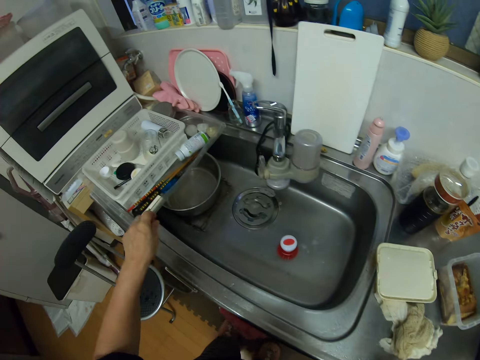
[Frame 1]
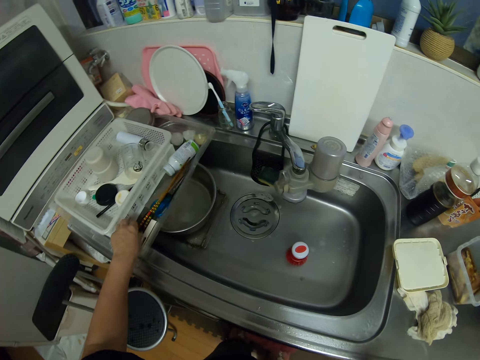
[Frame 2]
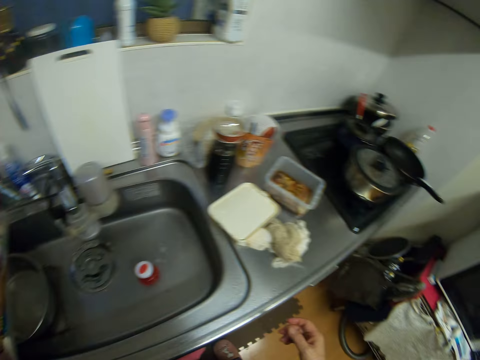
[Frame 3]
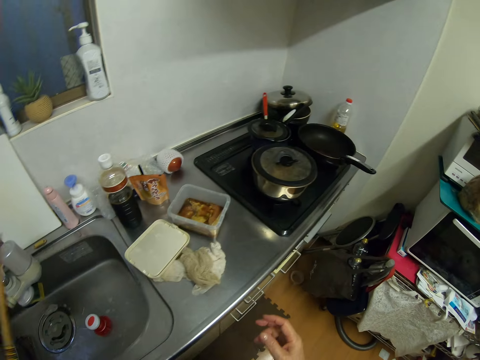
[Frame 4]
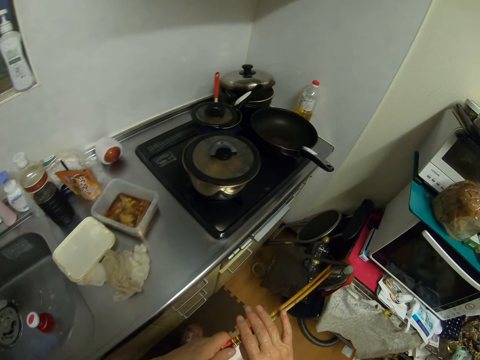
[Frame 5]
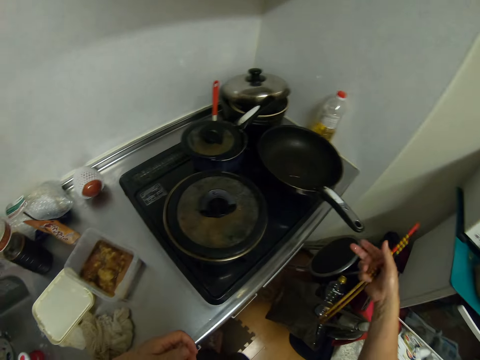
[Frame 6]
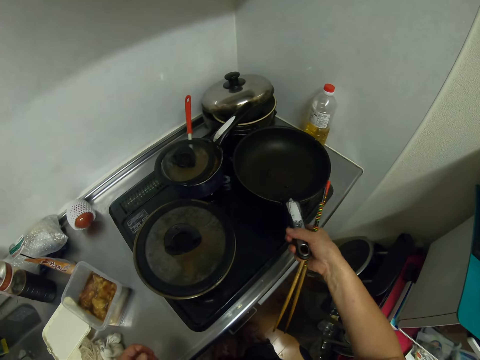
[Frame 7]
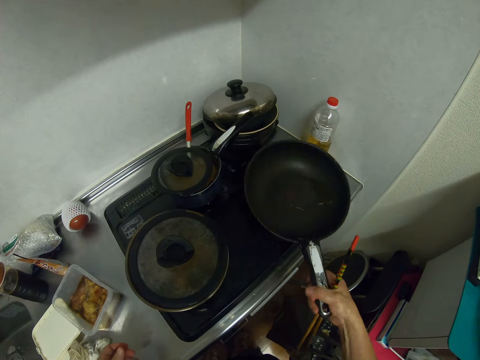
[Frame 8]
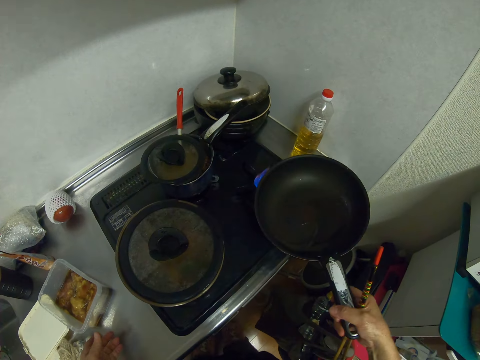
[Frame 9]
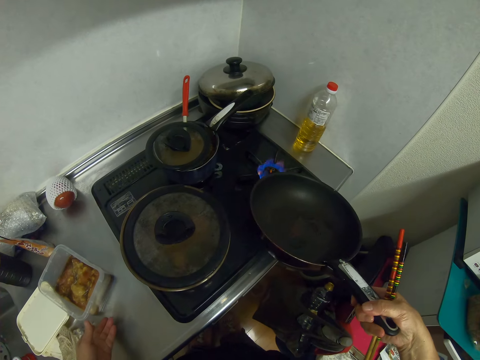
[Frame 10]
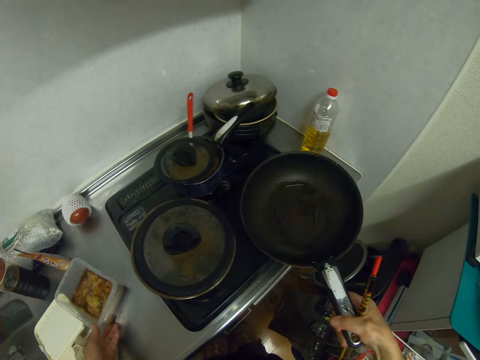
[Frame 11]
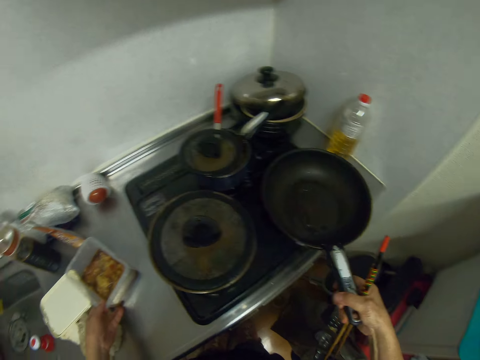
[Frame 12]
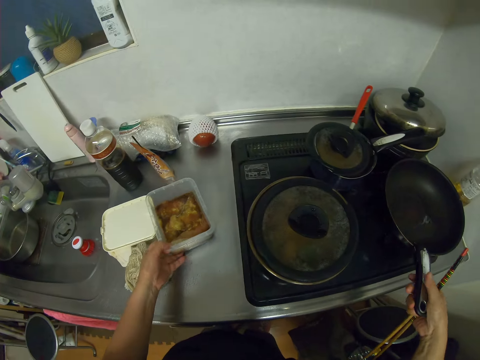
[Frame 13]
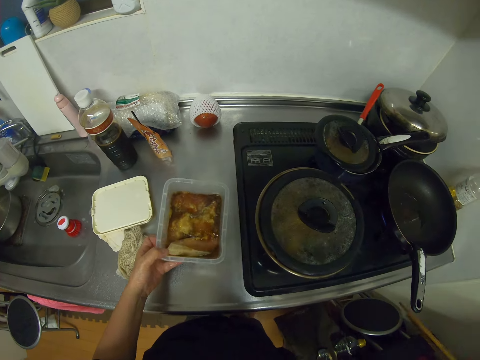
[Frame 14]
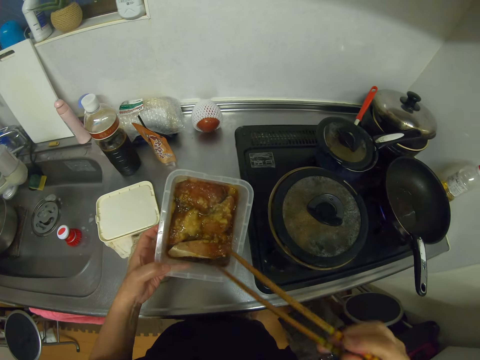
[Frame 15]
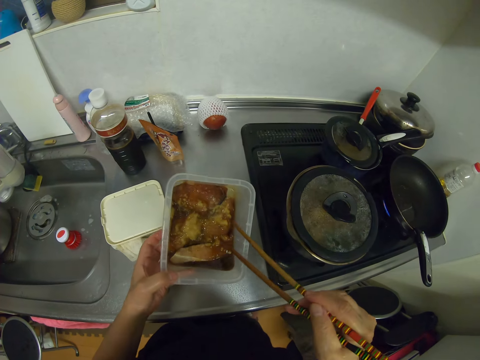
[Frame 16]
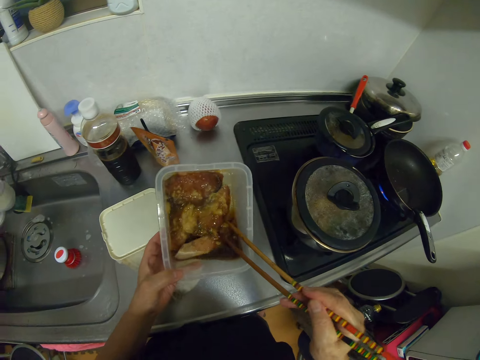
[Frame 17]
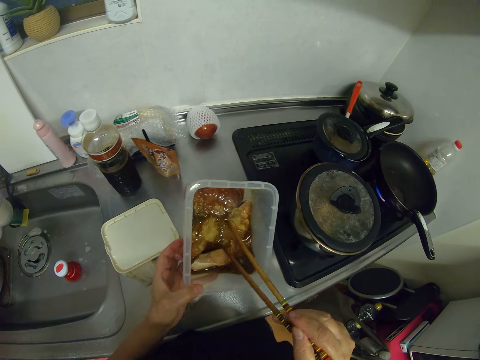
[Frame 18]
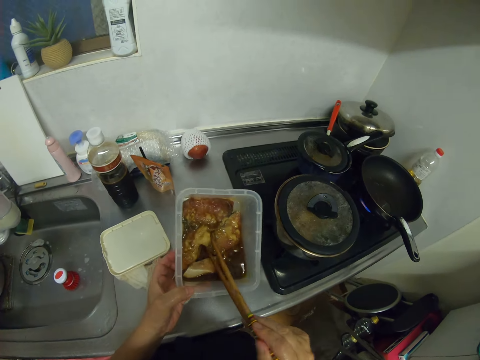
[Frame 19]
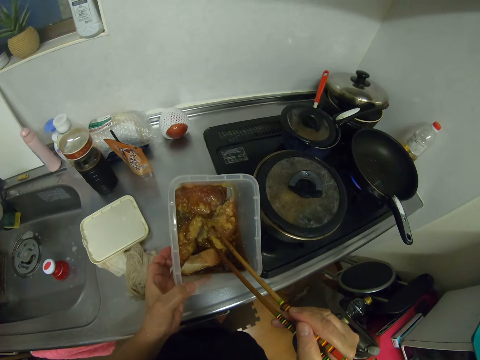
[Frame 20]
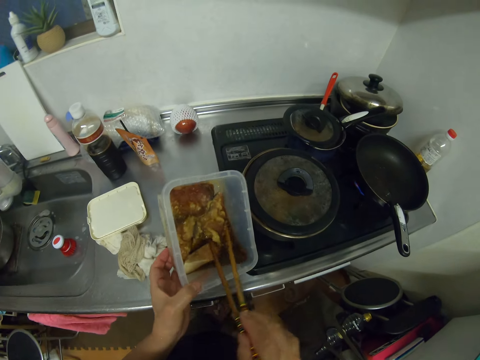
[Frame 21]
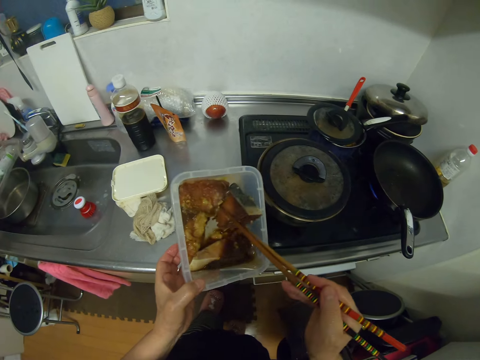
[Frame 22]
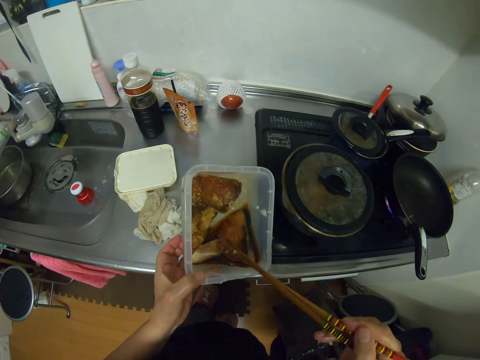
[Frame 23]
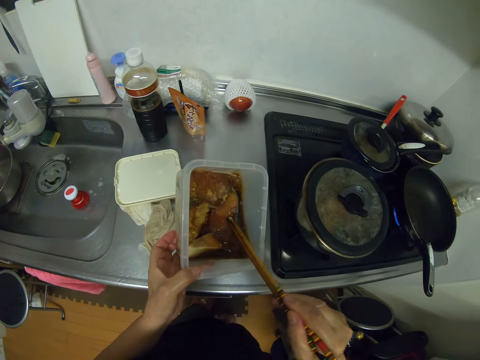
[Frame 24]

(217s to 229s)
The camera wearer picks up the chopsticks from the plastic tray on the sink. They adjust the fry pan. They pick up a bowl from the kitchen cabinet. They take the meat in the bowl with the chopstick.

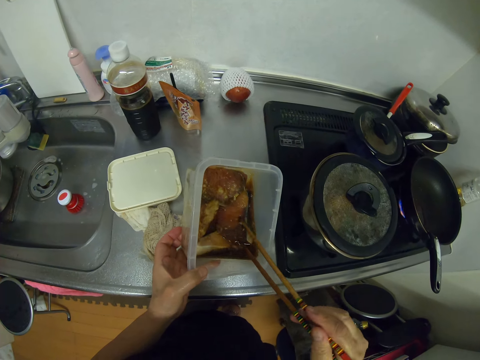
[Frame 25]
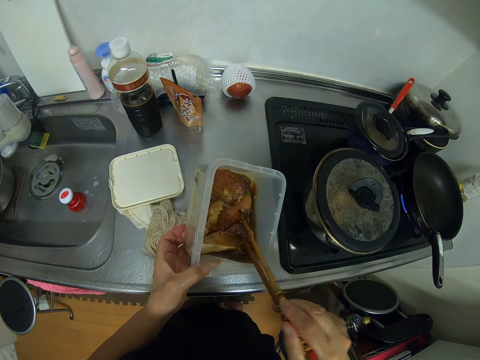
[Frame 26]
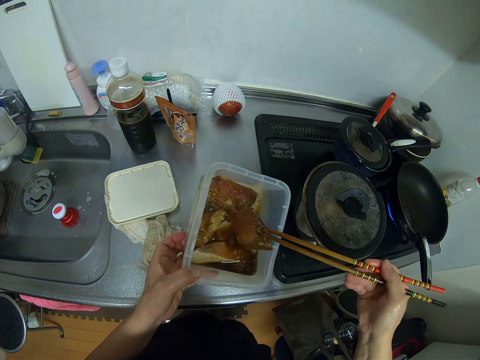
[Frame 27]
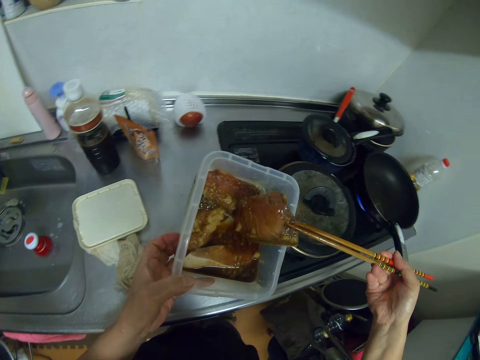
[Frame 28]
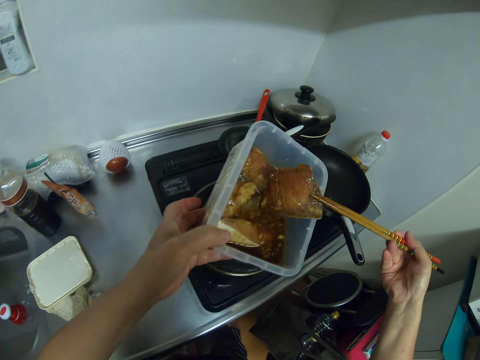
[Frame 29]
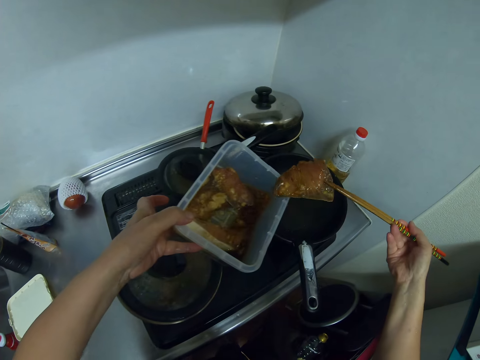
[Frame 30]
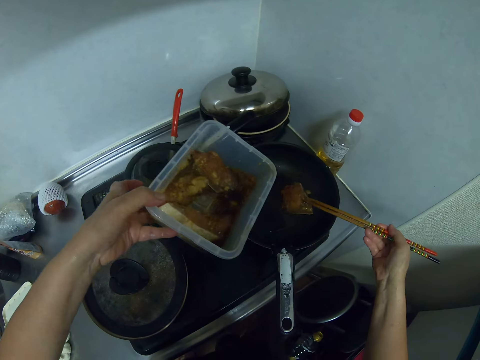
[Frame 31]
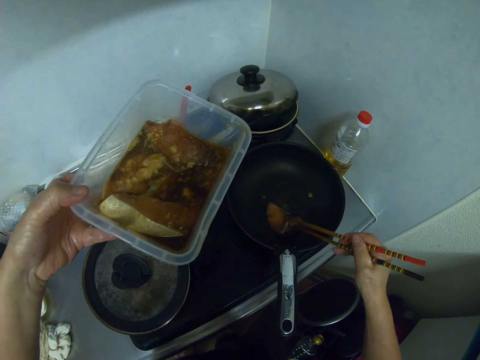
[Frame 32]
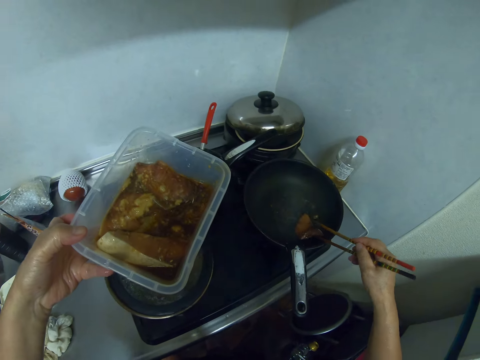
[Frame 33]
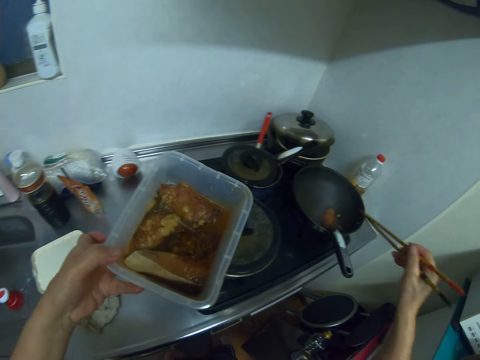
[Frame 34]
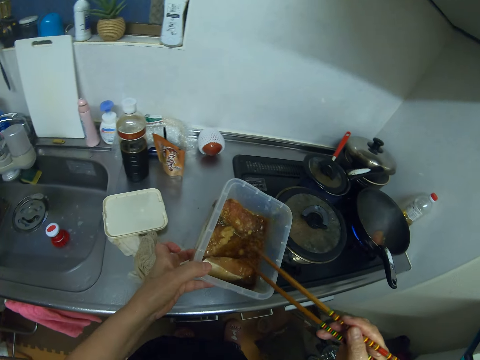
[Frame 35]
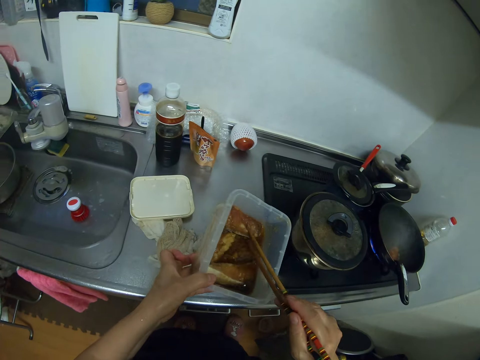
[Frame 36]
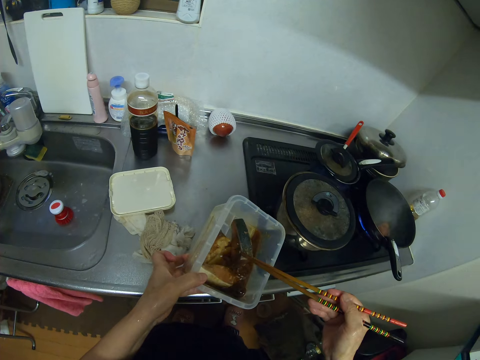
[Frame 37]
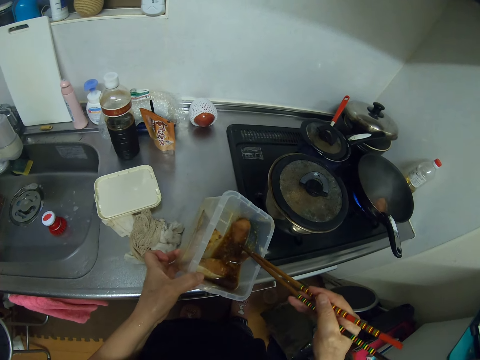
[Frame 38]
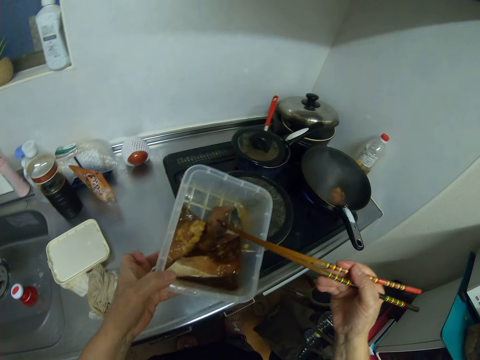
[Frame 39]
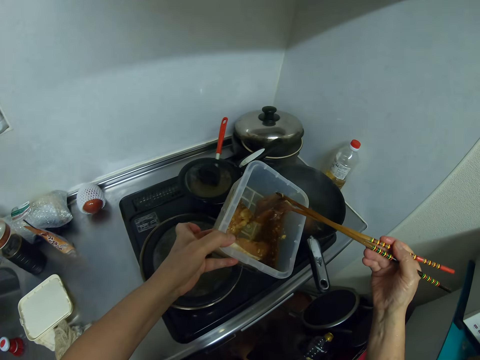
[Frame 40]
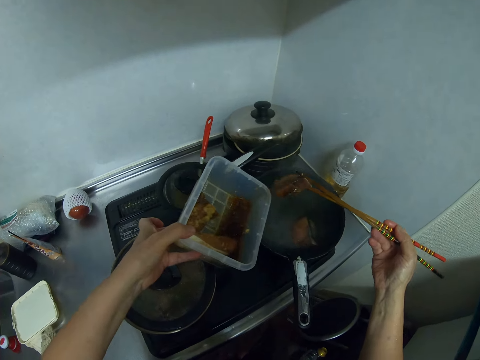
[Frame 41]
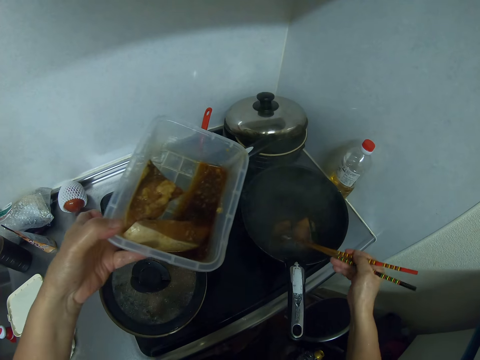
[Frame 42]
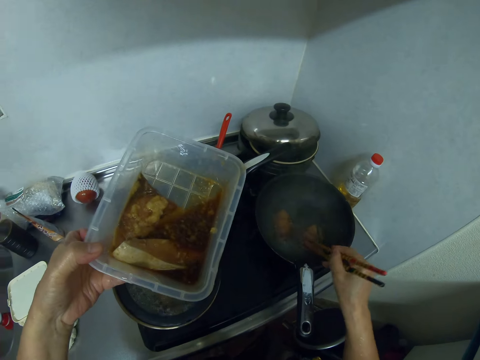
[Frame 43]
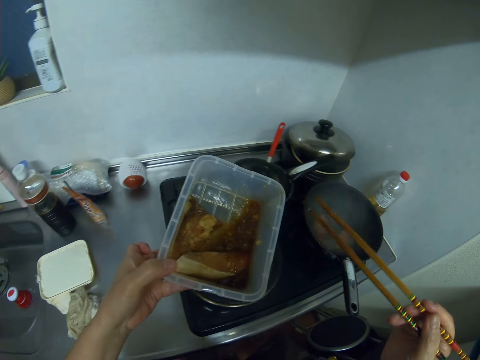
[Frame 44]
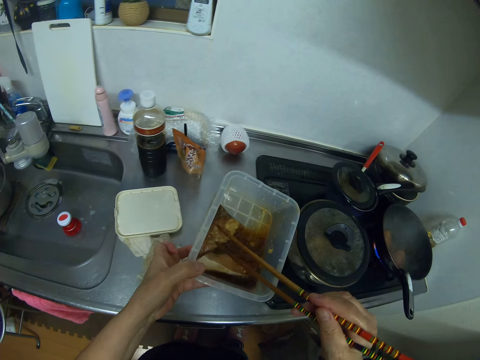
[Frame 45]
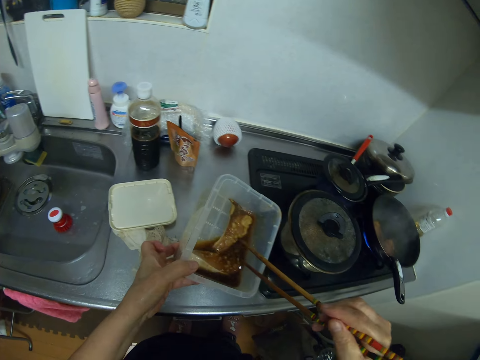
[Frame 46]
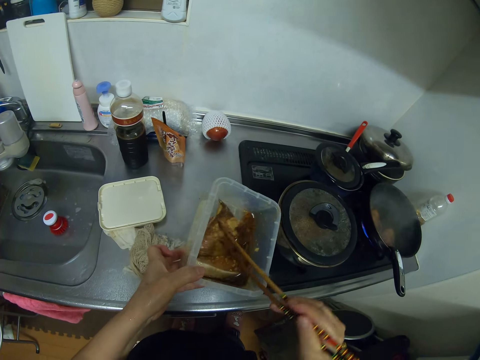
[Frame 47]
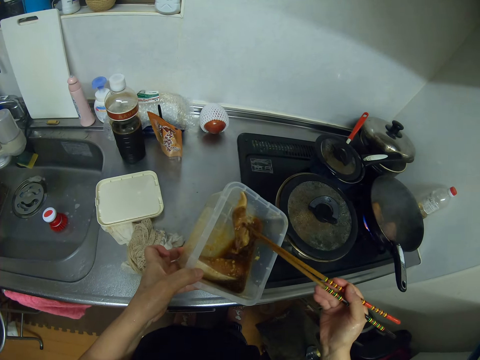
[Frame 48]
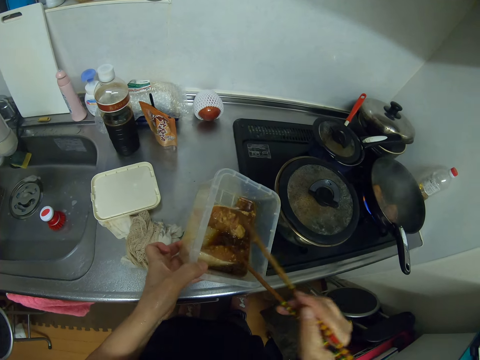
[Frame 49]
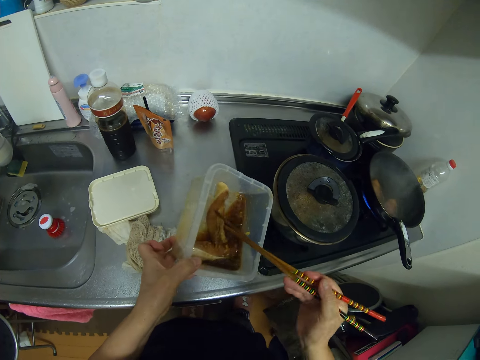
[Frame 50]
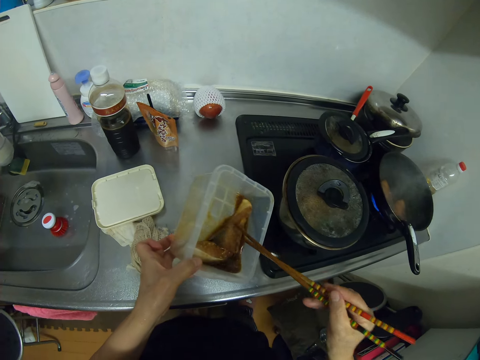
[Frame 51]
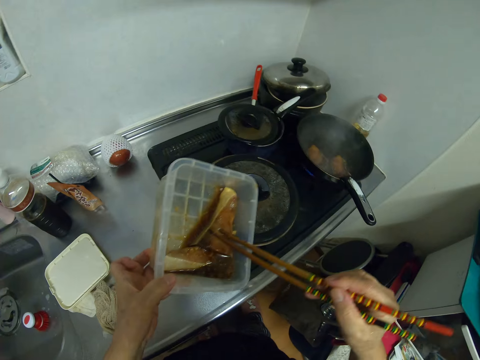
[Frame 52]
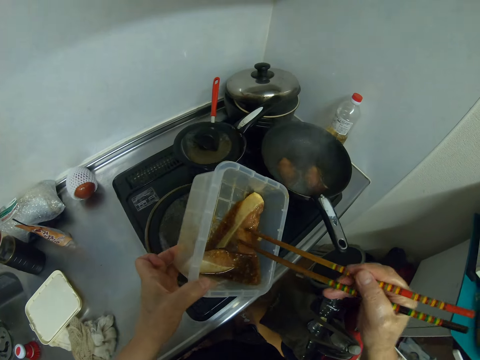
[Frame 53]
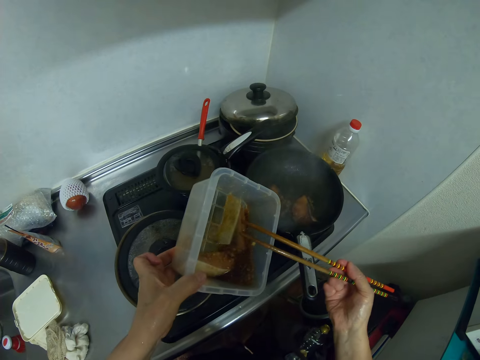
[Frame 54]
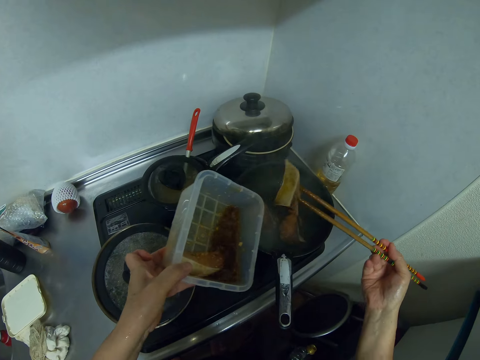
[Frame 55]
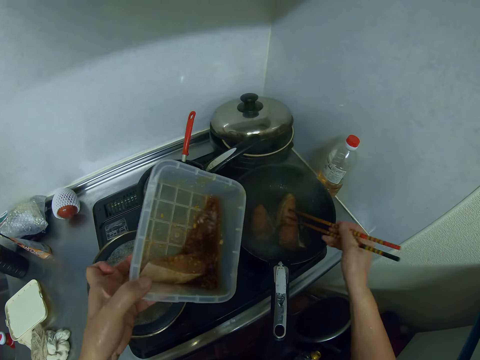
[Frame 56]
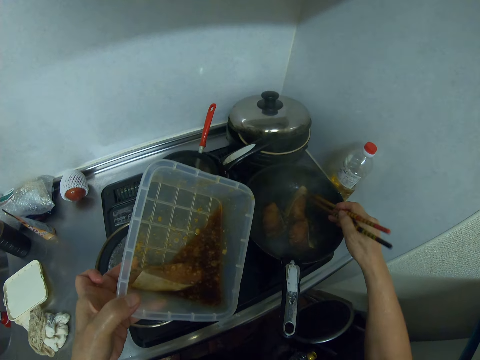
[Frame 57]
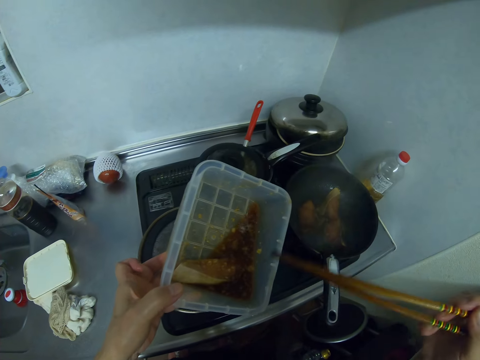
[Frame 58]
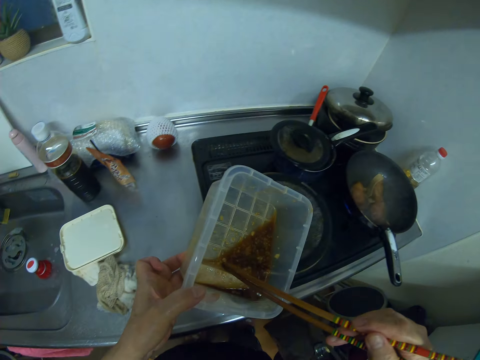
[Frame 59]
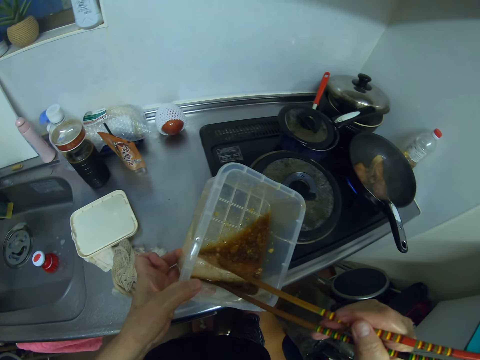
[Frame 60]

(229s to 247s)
The camera wearer drops the meat in the fry pan on the electric cooker. They take another meat in the bowl with the chopstick. They drop the meat in the fry pan on the electric cooker. They take the meat in the bowl with the chopstick. They drop the meat in the fry pan on the electric cooker.
